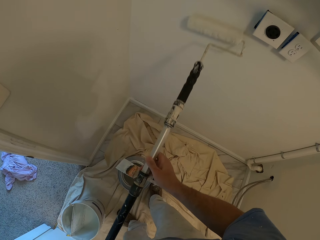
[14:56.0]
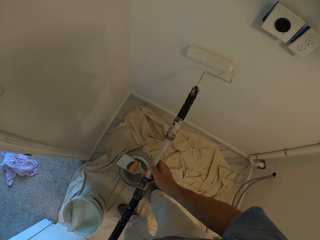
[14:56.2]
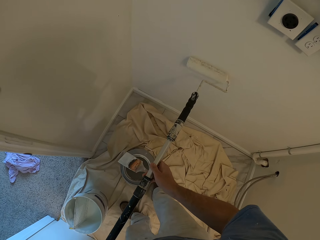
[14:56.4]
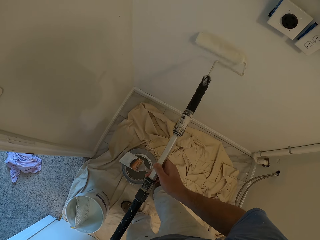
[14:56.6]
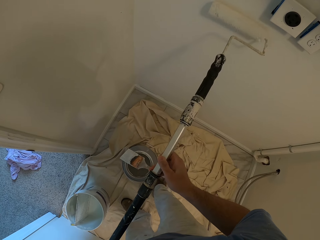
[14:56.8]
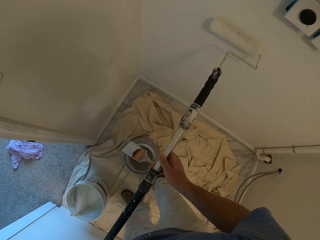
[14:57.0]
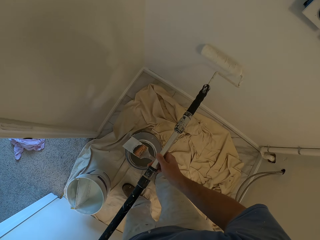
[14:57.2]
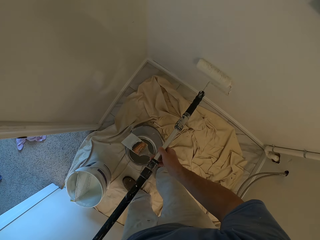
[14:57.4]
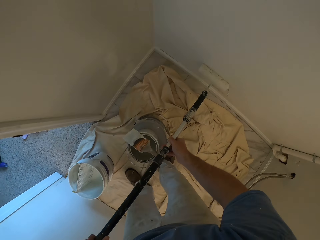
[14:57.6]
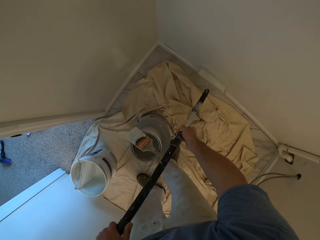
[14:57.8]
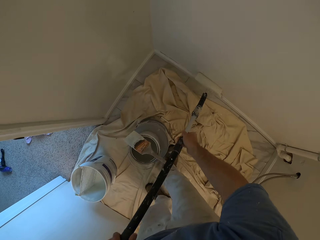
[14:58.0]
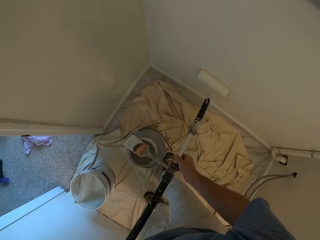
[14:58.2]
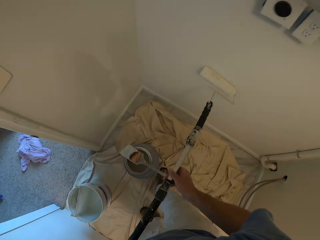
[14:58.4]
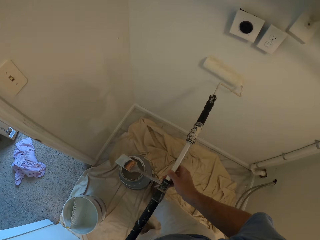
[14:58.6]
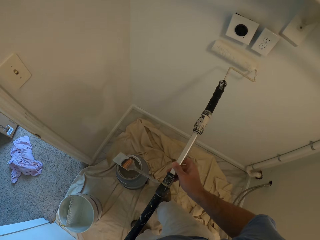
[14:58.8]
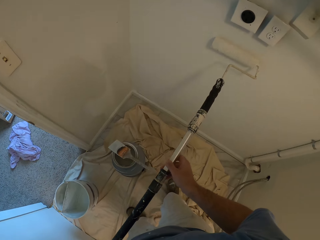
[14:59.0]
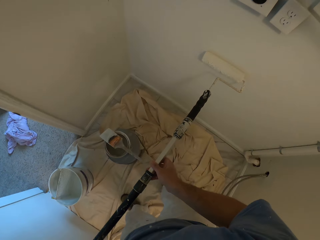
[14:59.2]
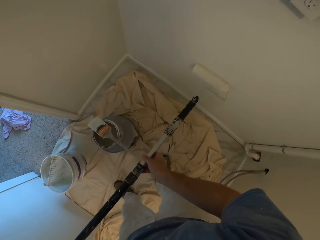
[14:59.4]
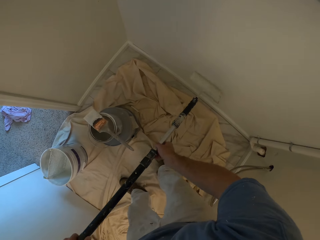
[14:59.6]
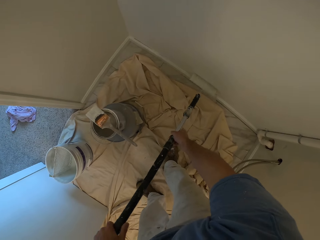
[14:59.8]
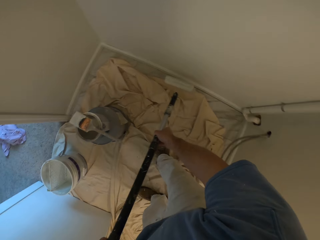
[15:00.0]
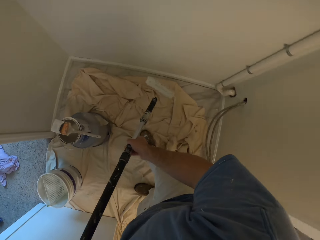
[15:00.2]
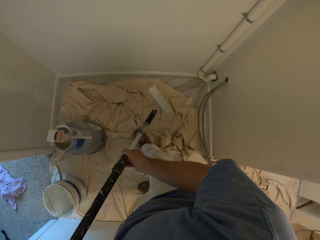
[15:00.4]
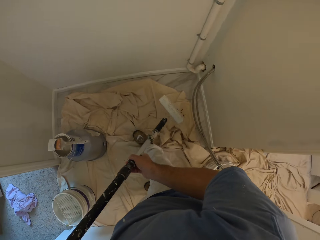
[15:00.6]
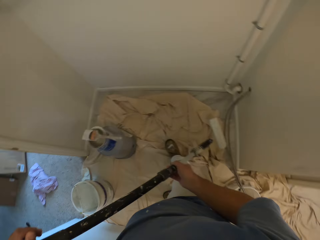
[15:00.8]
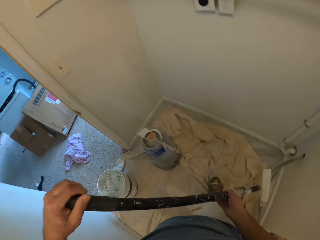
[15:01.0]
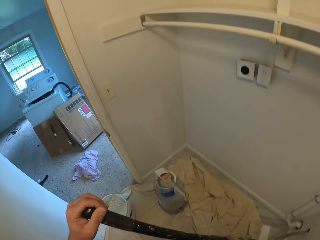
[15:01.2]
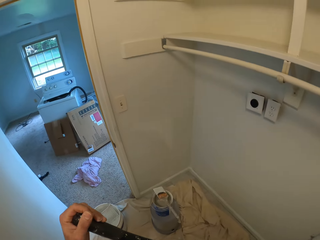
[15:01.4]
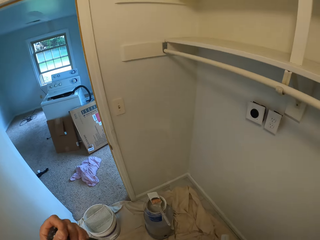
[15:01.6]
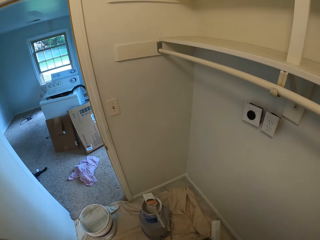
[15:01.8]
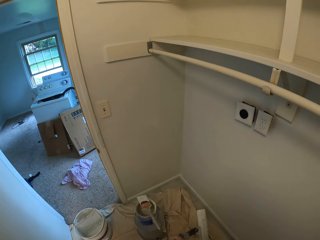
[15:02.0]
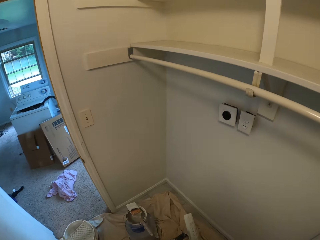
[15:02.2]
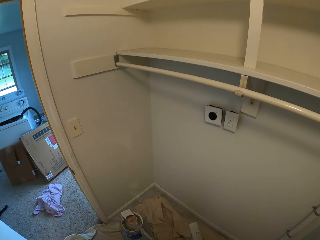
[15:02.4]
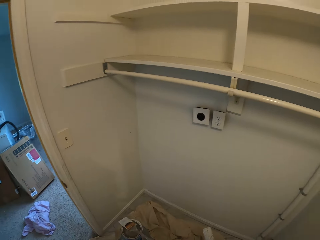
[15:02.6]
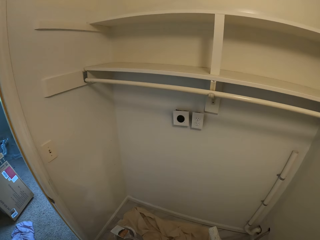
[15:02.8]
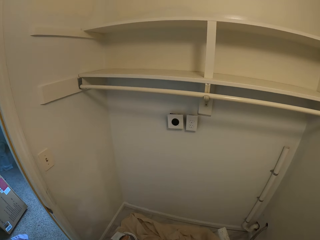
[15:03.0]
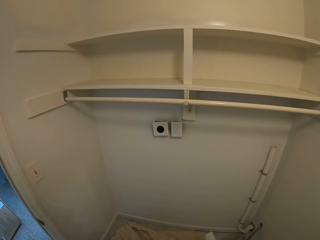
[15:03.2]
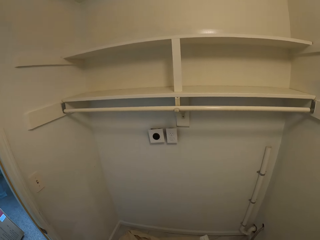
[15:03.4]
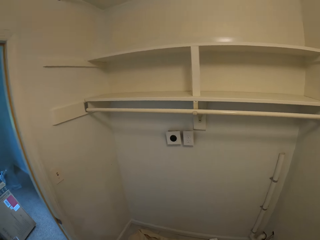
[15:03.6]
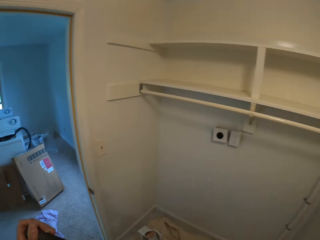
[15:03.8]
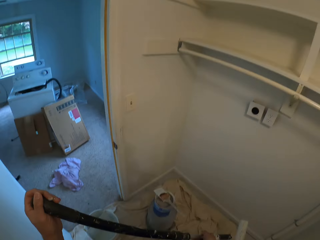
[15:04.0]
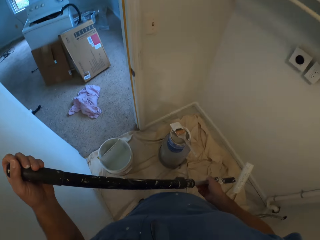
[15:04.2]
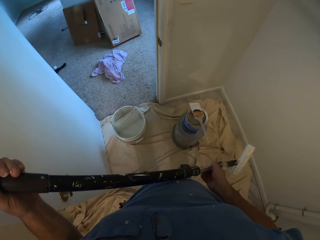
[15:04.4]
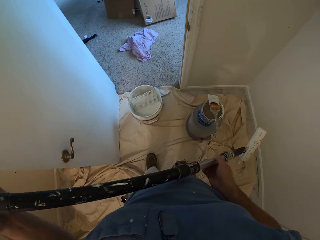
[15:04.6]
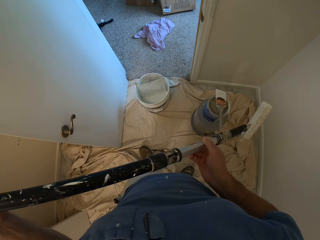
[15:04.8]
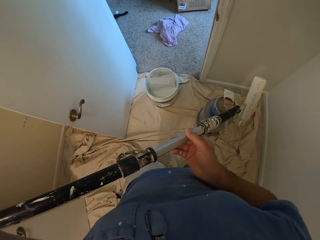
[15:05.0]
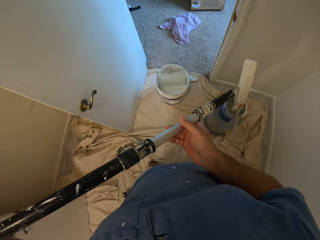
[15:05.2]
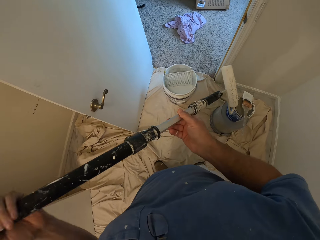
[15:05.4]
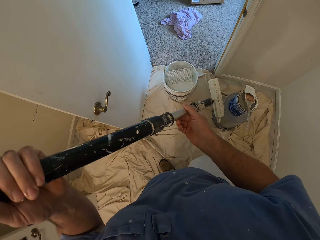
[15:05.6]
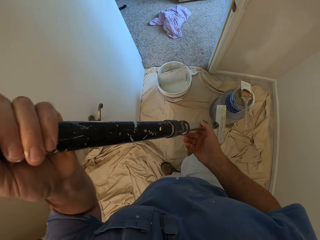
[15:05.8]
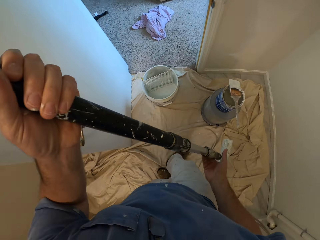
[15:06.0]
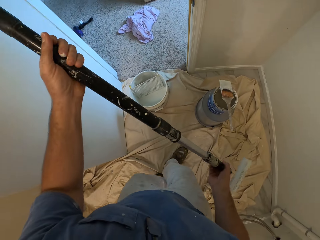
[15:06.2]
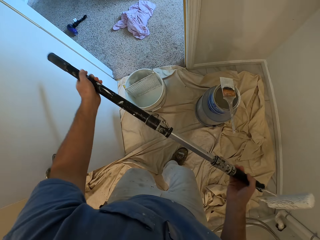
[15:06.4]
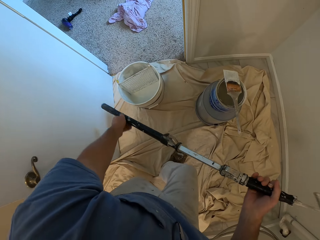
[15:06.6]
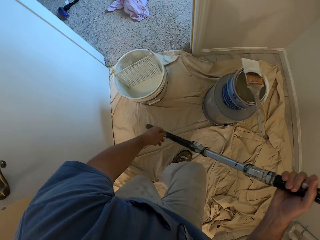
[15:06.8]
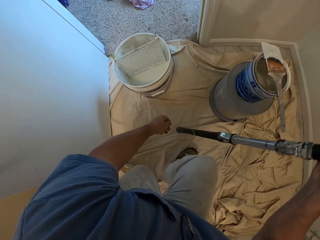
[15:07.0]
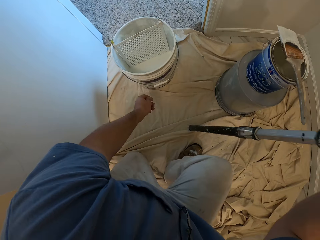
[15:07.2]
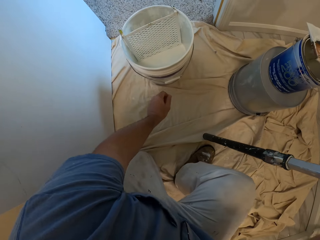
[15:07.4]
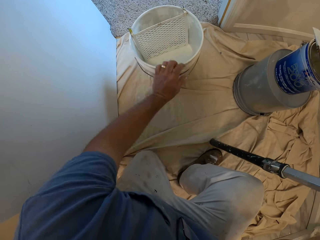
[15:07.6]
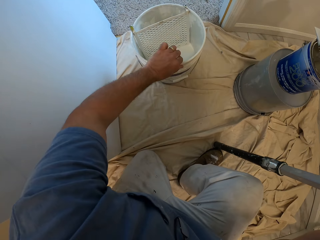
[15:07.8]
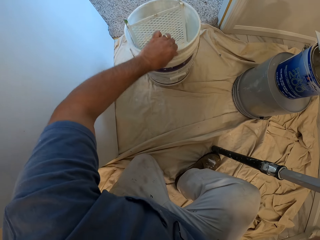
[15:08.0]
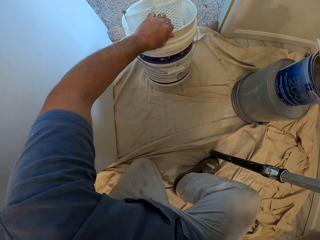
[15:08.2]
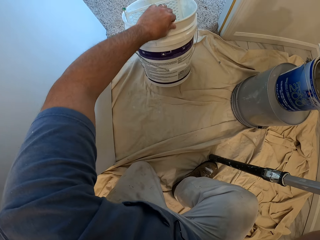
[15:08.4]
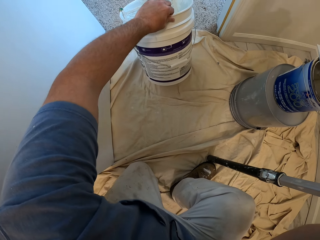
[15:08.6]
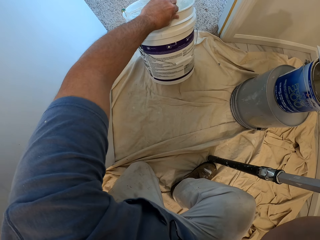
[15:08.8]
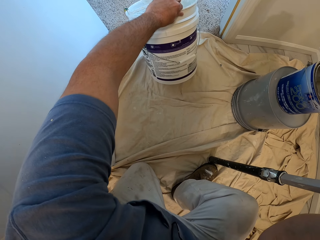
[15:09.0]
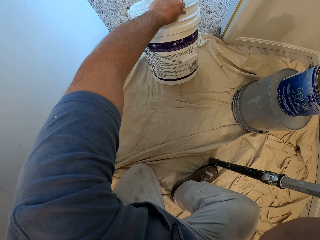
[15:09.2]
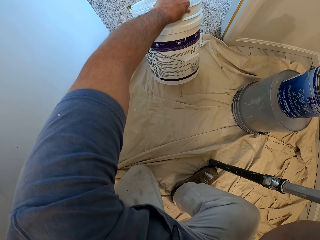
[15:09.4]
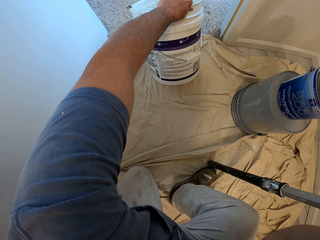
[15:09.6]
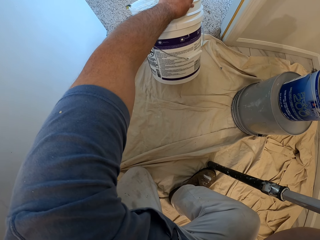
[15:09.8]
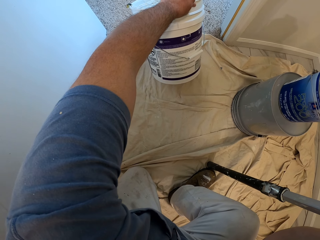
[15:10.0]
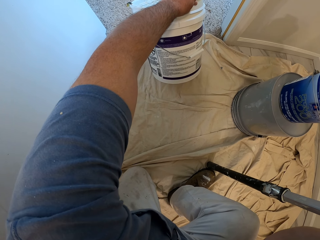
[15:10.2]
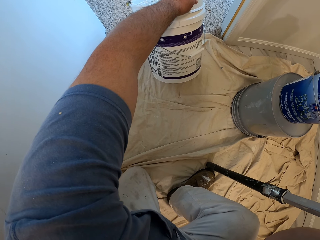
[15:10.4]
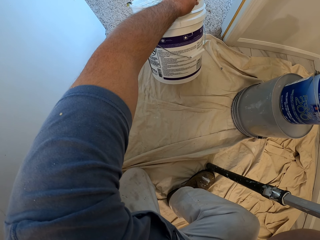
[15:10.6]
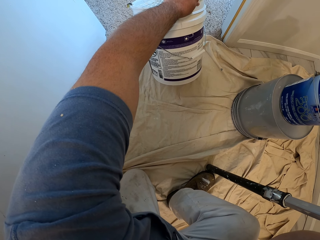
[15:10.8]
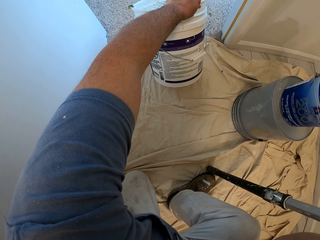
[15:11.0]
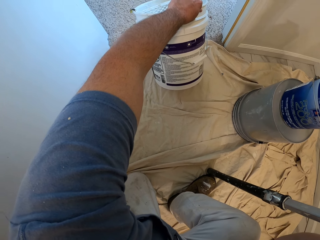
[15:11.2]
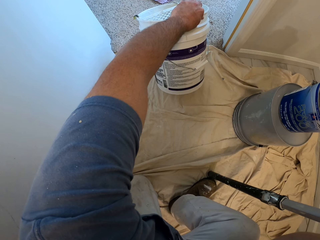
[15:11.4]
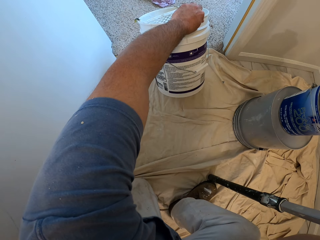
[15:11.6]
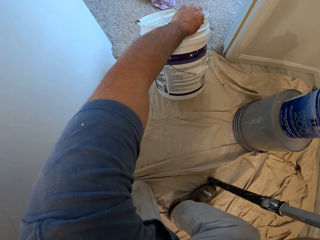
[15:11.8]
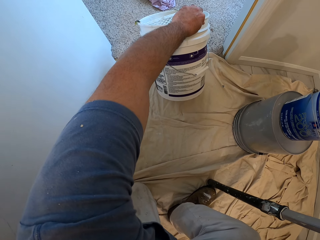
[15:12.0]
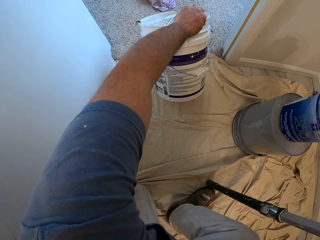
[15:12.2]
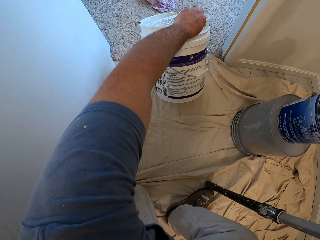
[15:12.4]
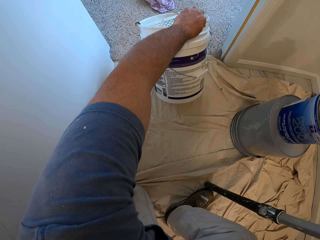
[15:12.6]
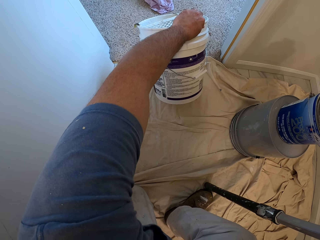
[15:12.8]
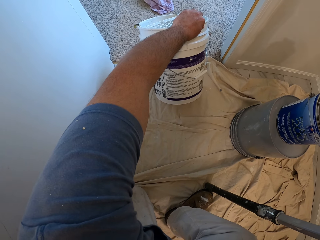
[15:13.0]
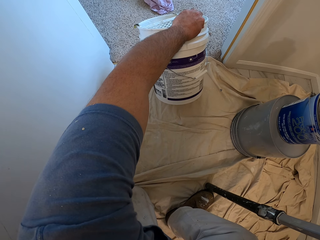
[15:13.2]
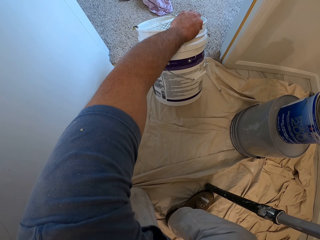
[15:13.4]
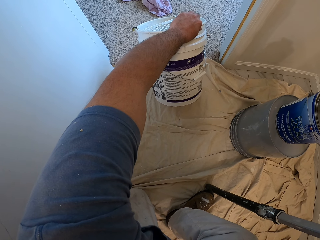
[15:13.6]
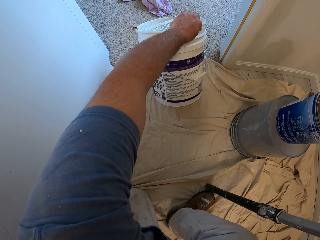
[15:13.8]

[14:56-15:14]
The camera wearer looks around the room. He stops painting the wall. He kneels. He lifts the bucket. He shifts the paint bucket with his left hand. He carefully looks at the paint bucket.

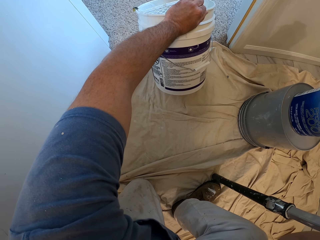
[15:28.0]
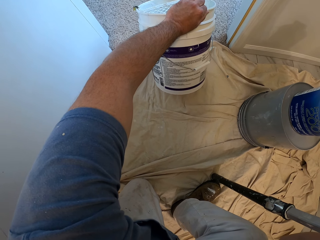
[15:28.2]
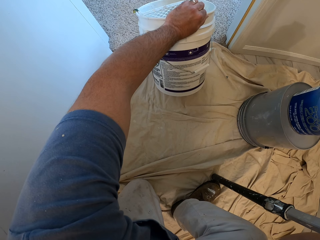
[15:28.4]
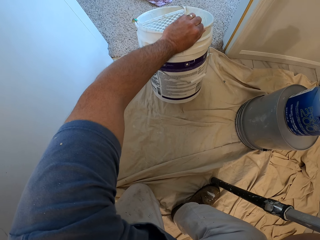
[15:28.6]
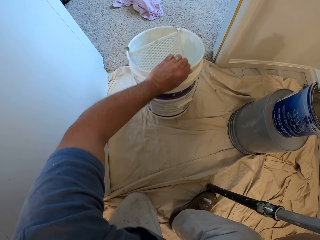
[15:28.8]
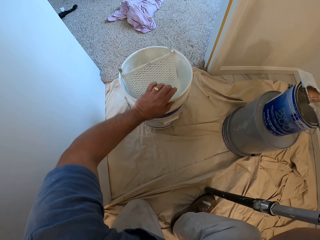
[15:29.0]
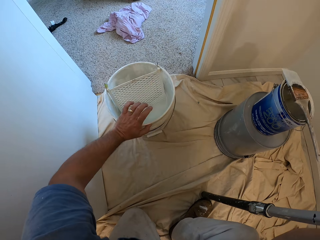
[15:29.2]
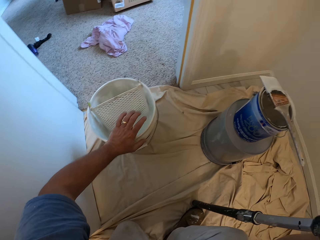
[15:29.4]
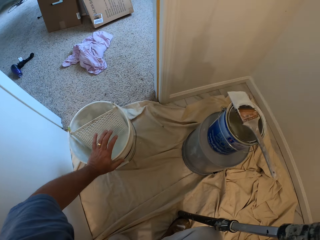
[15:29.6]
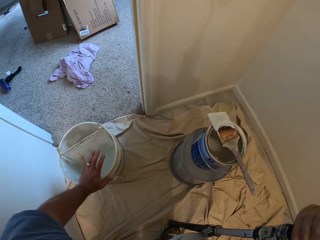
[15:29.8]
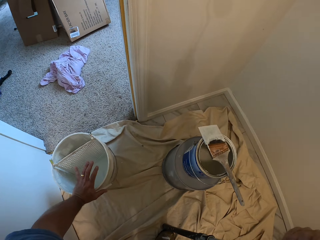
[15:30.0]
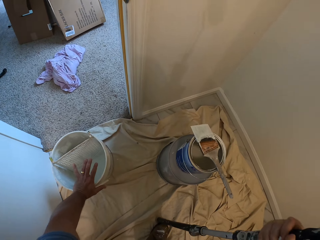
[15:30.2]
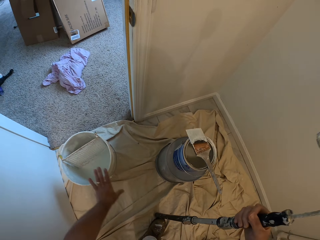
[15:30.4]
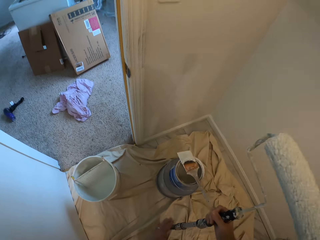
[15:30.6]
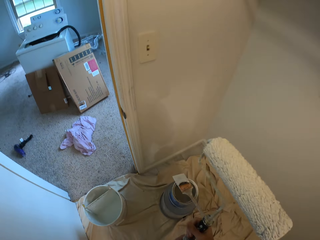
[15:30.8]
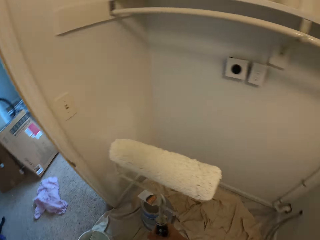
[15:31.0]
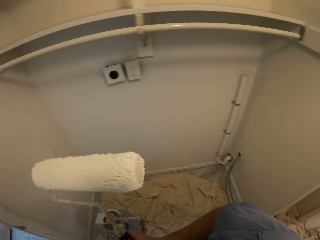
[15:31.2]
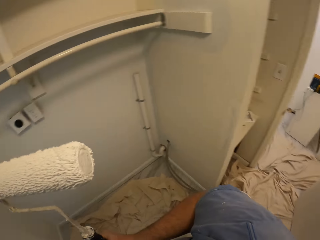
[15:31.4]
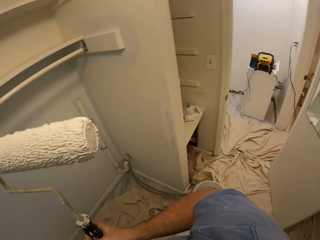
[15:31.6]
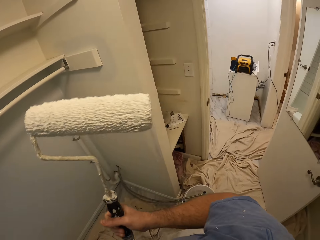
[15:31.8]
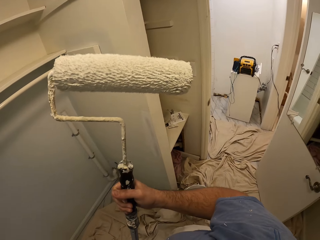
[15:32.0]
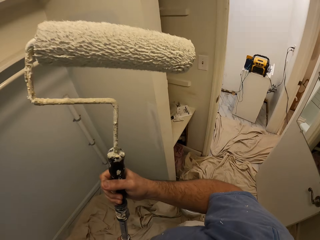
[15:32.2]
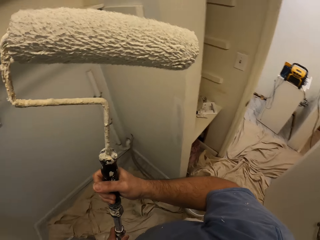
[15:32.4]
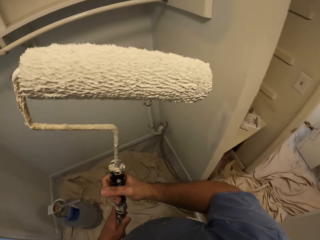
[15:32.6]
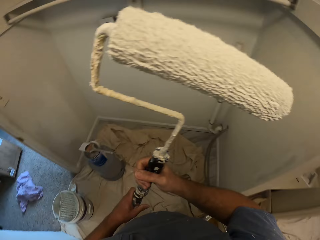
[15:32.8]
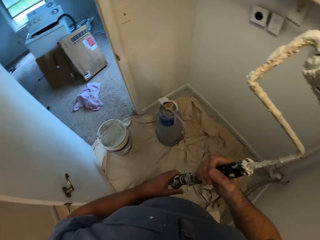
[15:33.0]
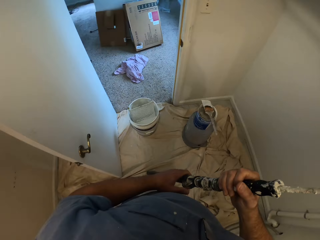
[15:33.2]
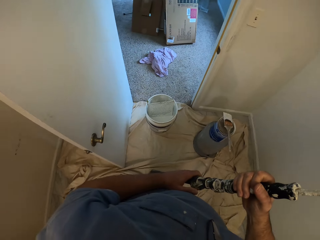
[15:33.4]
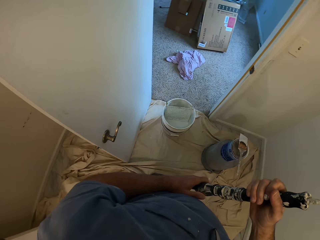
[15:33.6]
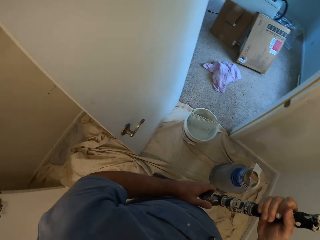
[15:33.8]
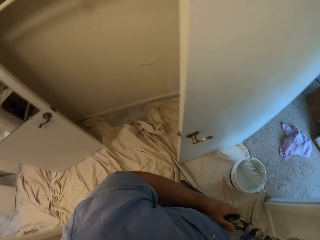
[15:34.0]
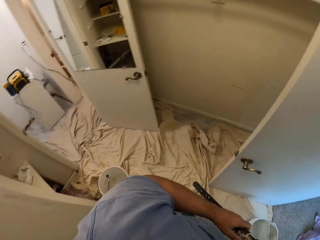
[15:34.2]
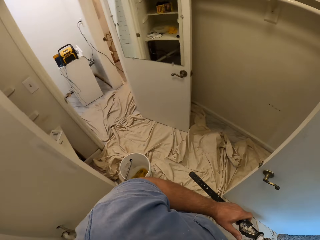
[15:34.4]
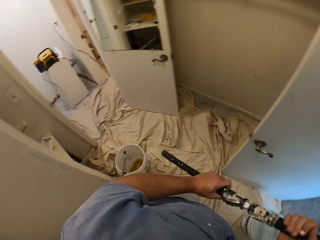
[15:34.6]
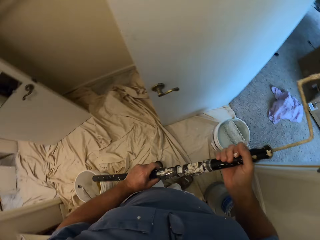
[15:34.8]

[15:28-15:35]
The camera wearer places the bucket on the floor. He stands. He turns around. He holds the paint roller with his right hand. He looks around the room.
